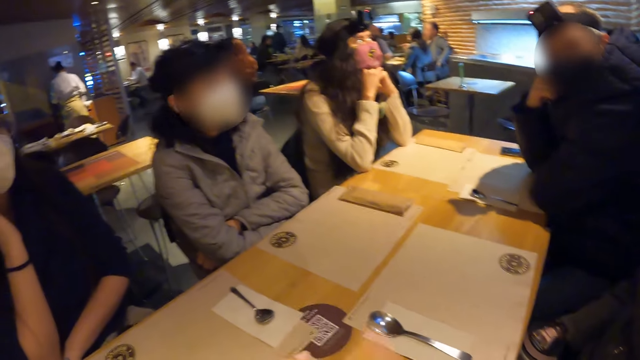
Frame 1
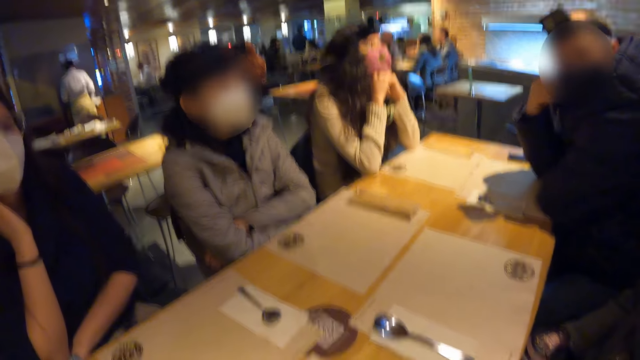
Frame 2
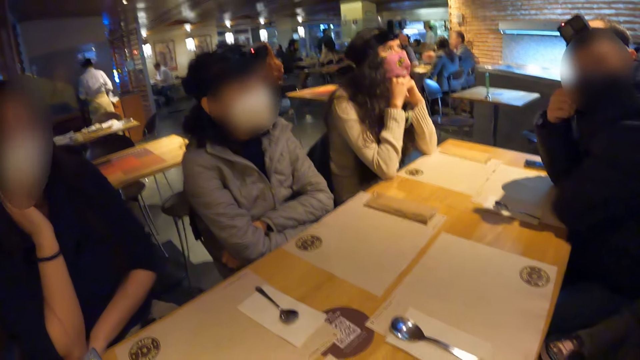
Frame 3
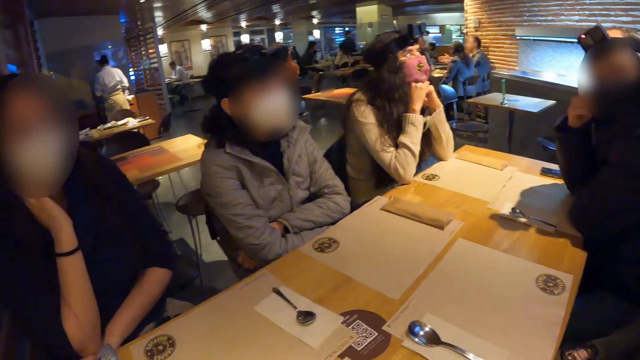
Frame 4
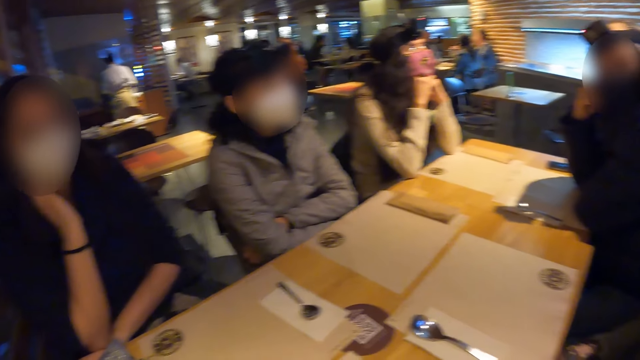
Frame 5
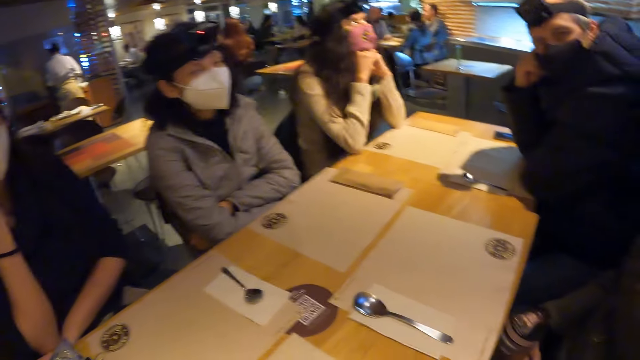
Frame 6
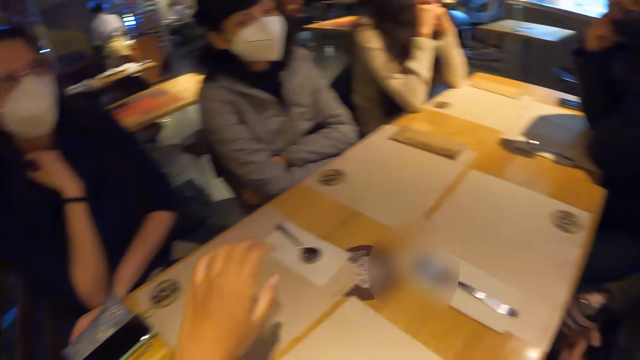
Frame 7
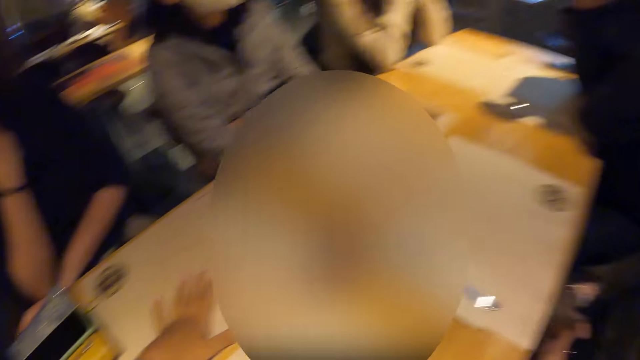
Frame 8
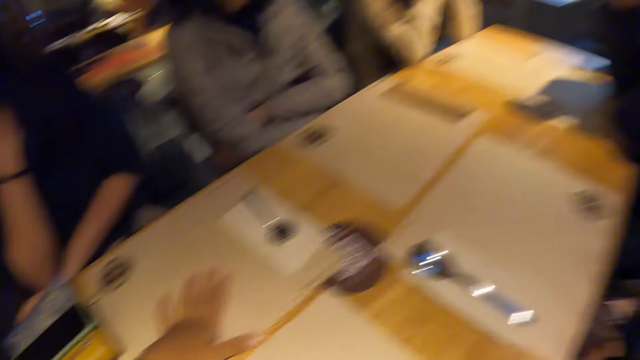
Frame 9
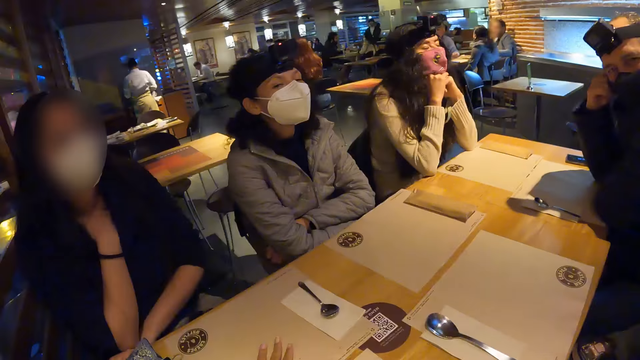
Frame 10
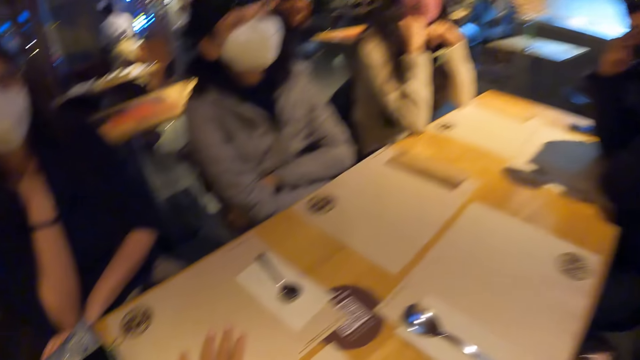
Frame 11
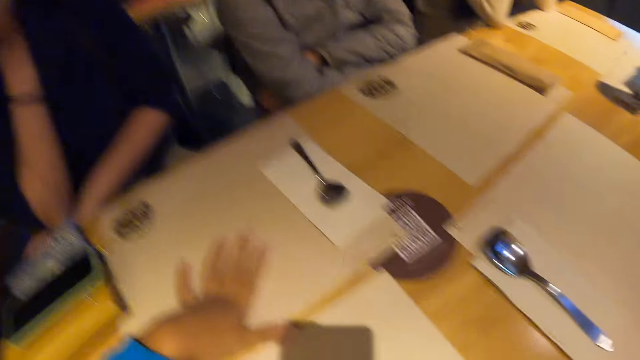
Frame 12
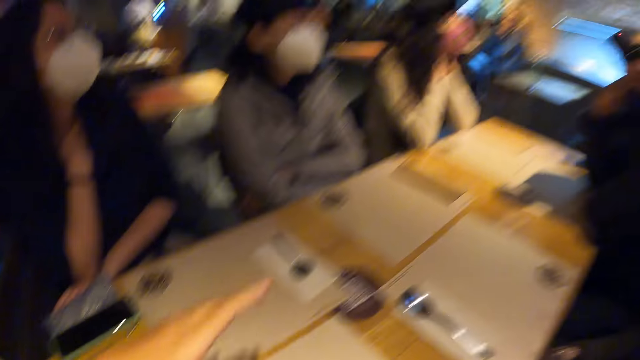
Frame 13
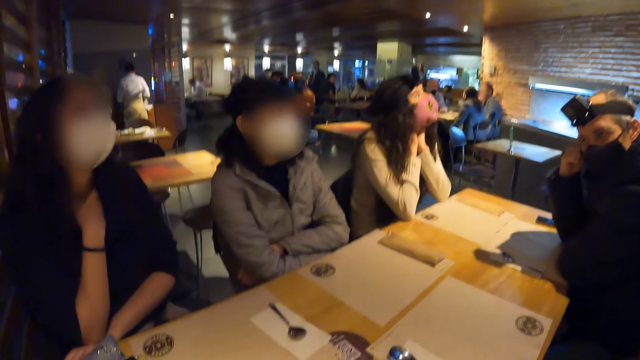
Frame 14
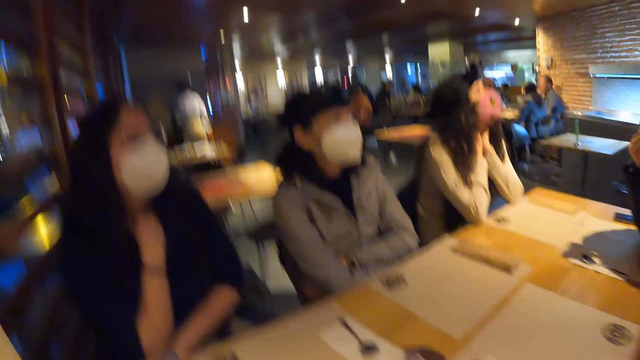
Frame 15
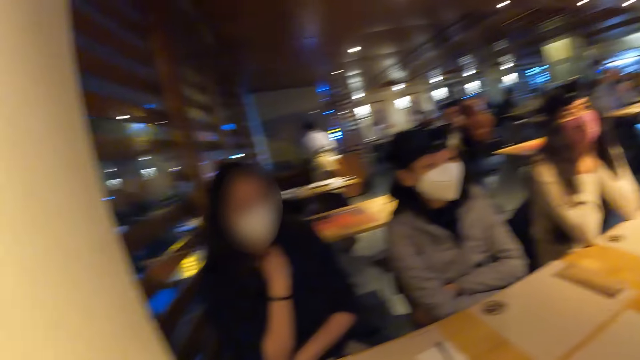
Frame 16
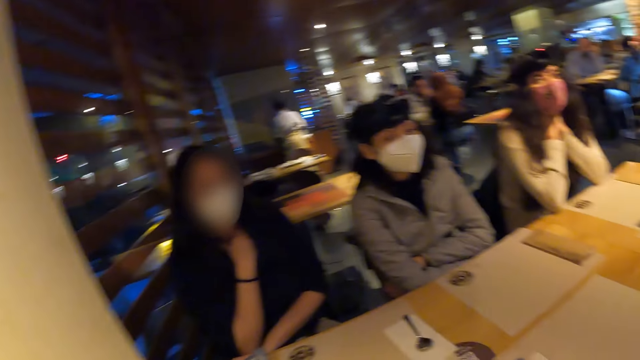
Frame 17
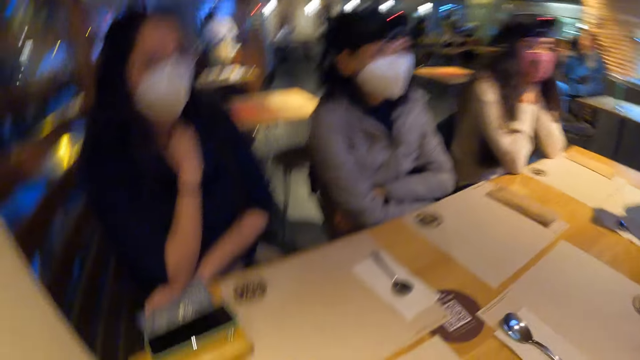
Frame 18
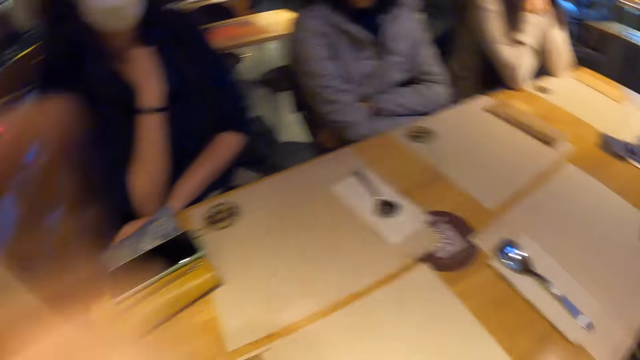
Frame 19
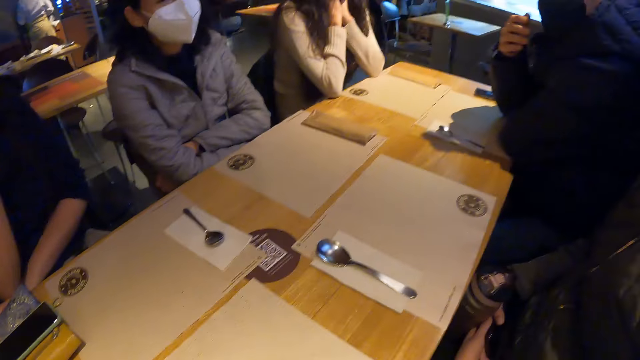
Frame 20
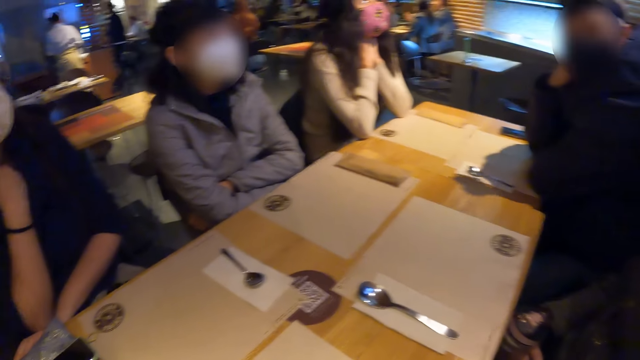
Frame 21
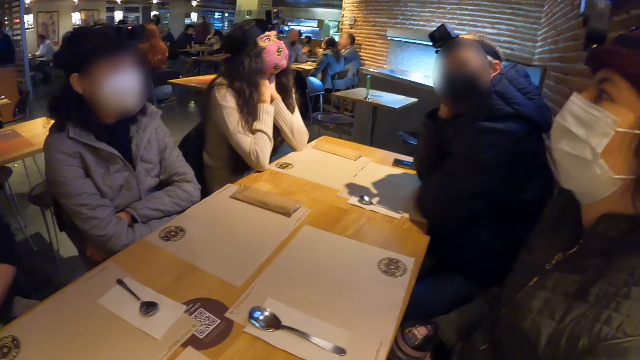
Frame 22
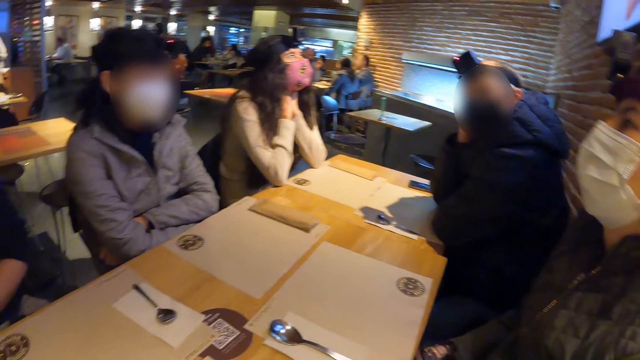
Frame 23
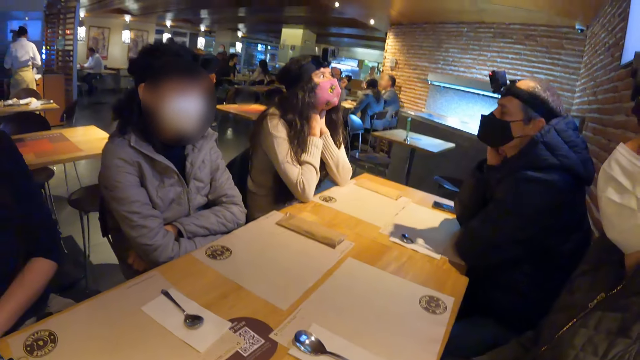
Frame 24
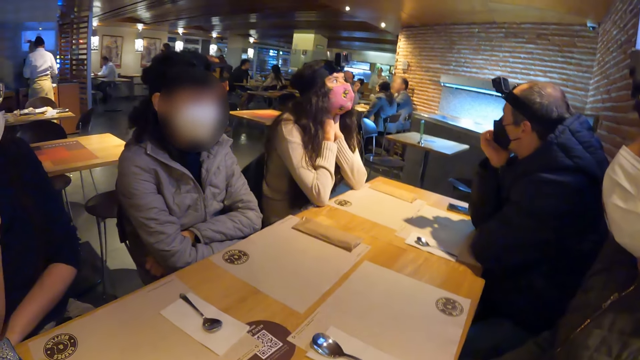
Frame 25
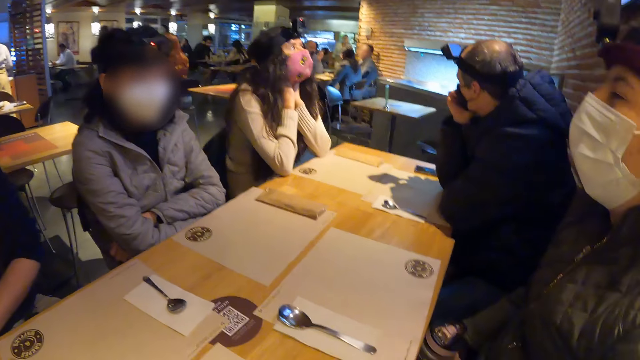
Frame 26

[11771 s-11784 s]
The camera wearer gestures with their left hand. They place their left hand on the table mat. They hold the table mat on the table with their left hand. They remove their left hand from the table mat. They gesture.

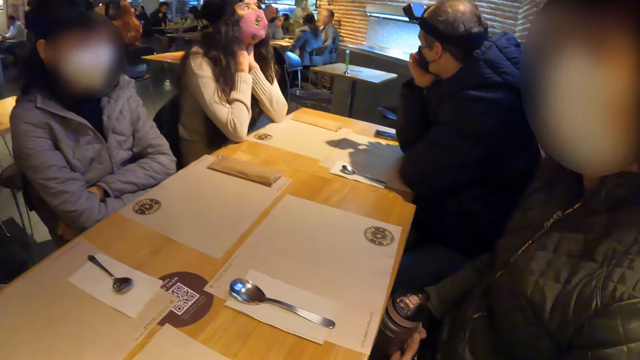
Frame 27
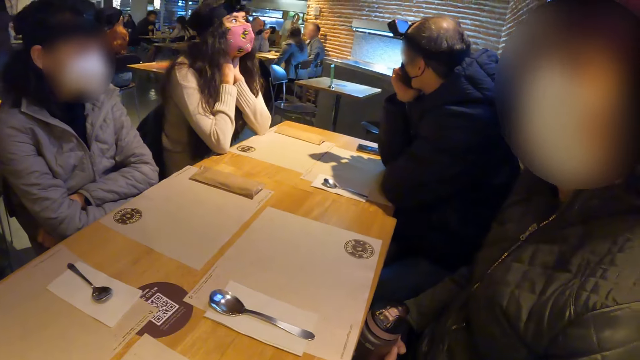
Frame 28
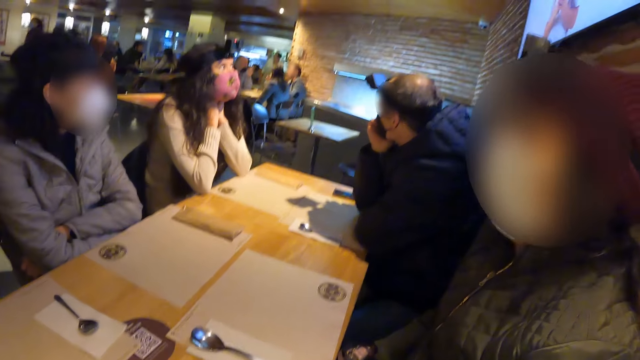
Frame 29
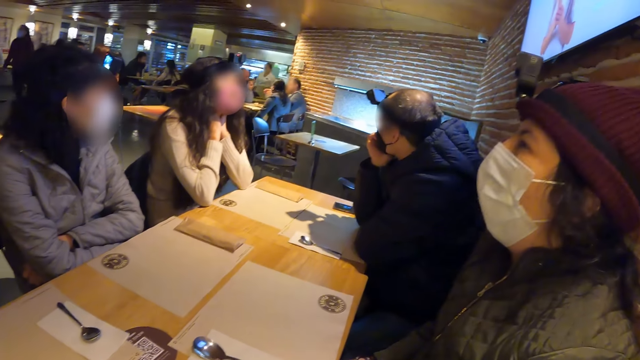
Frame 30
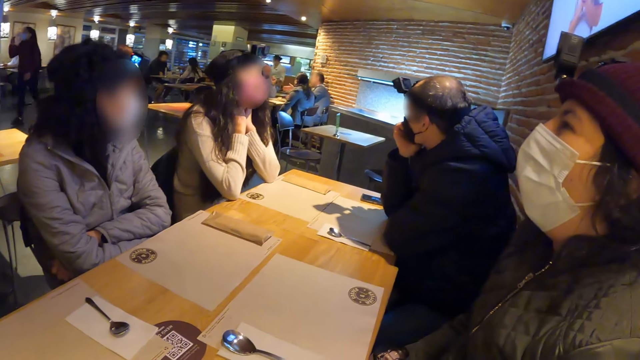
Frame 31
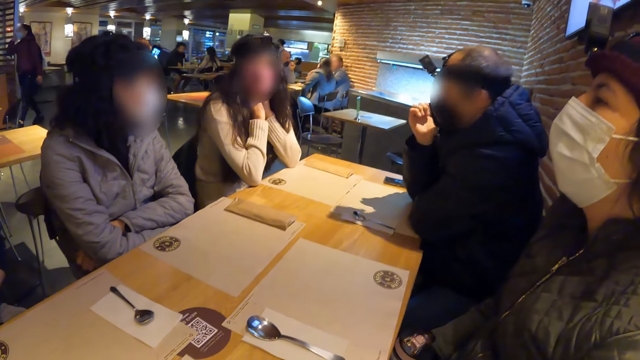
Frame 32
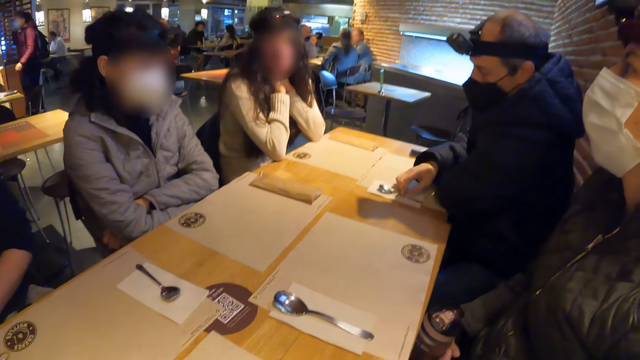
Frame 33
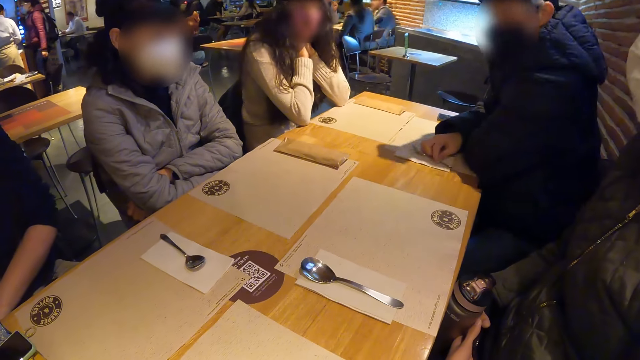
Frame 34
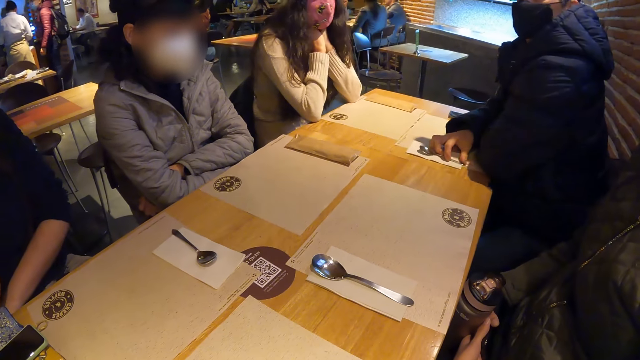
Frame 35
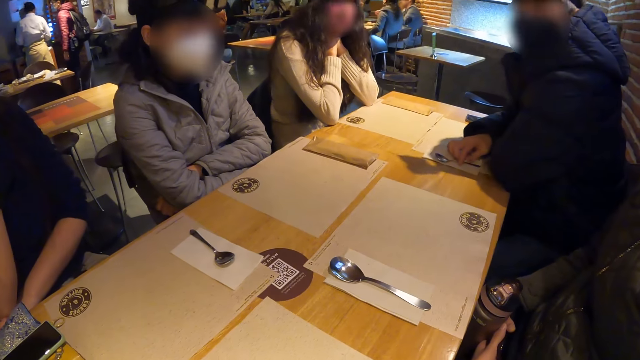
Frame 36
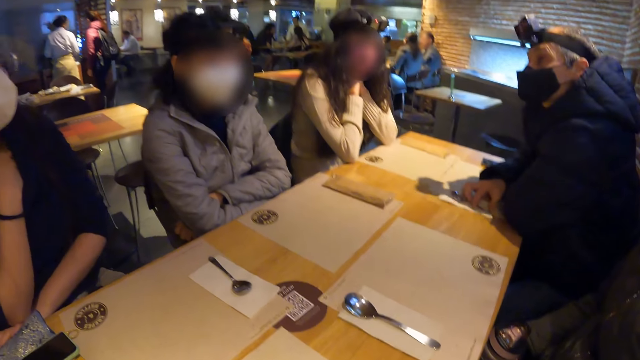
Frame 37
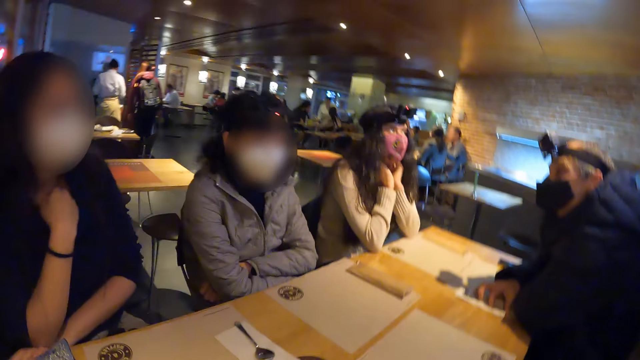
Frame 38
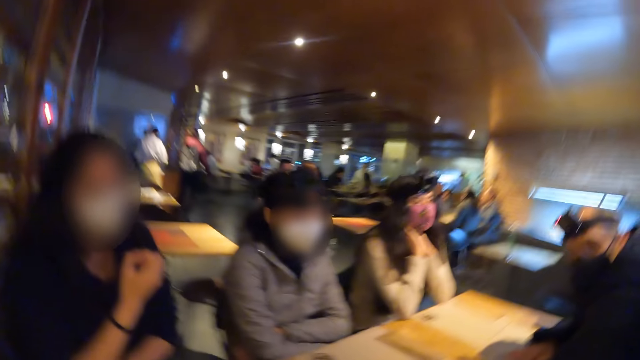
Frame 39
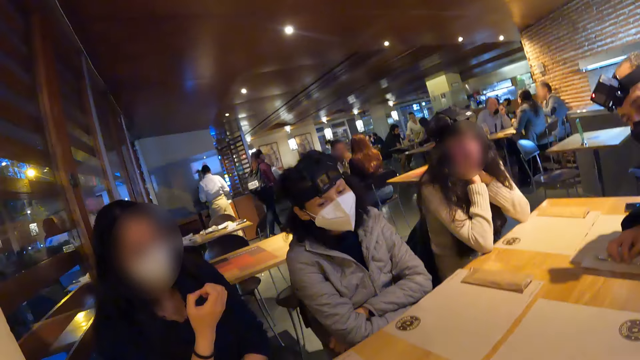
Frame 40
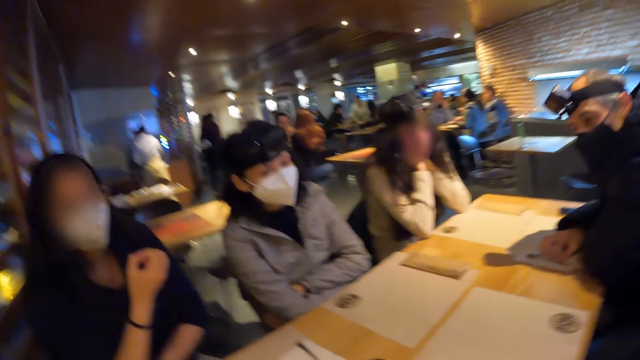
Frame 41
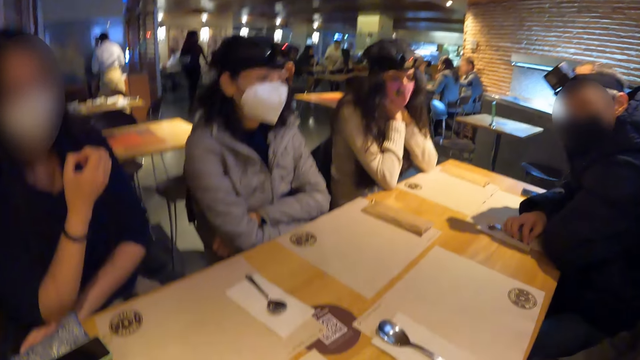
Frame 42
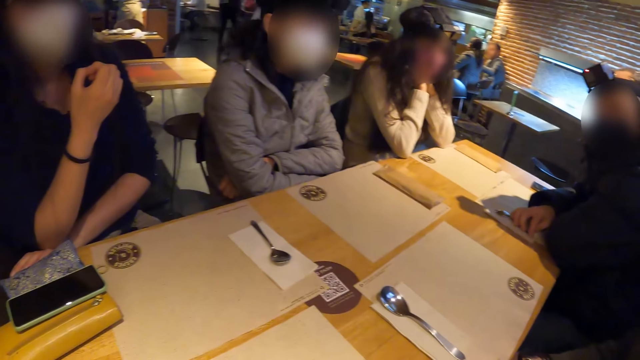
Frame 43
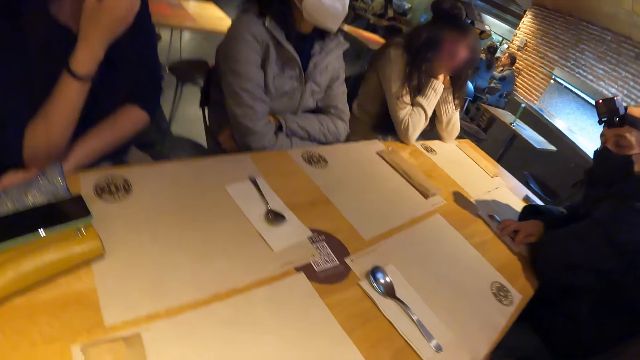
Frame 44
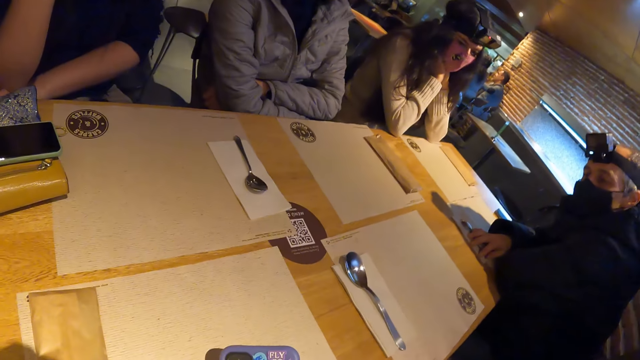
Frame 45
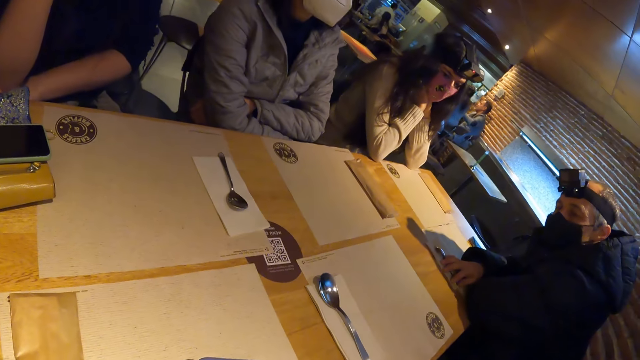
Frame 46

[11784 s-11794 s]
The man touches the spoon on the serviette on the table.
